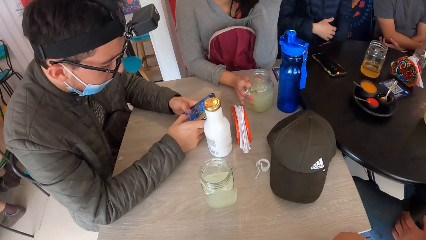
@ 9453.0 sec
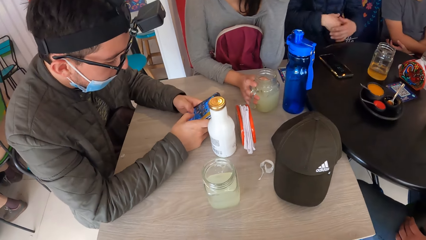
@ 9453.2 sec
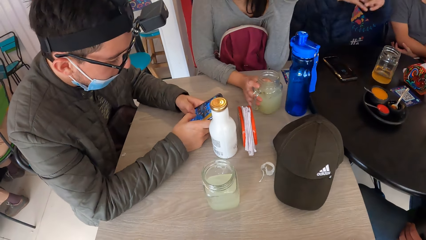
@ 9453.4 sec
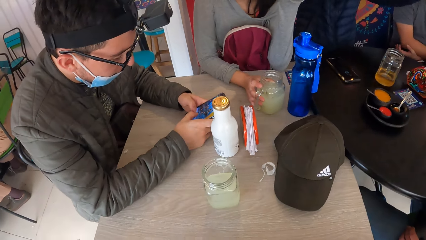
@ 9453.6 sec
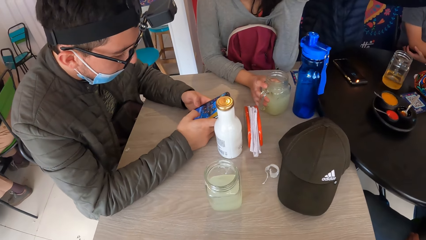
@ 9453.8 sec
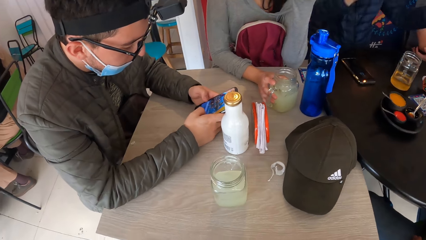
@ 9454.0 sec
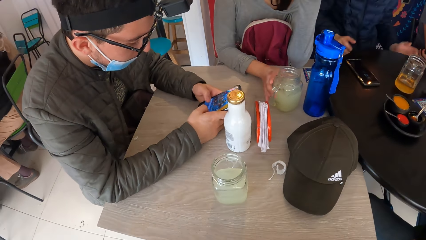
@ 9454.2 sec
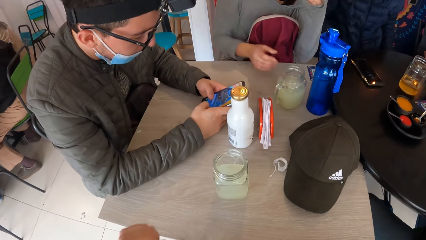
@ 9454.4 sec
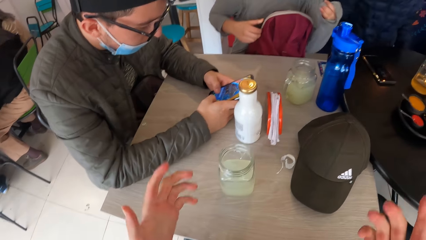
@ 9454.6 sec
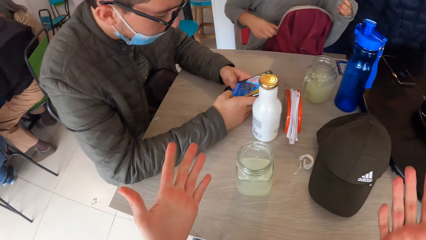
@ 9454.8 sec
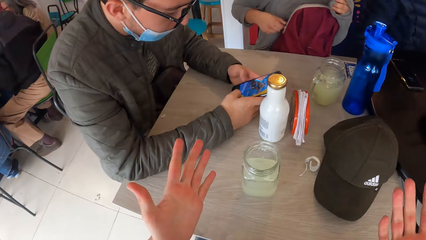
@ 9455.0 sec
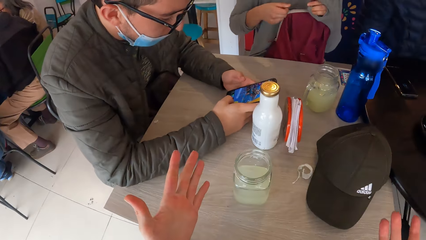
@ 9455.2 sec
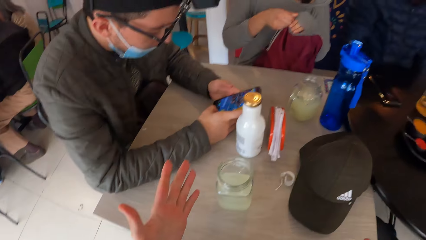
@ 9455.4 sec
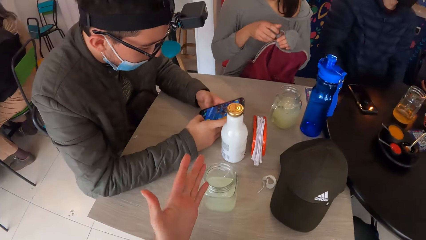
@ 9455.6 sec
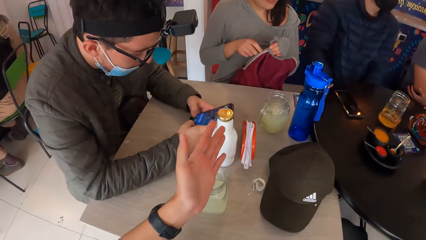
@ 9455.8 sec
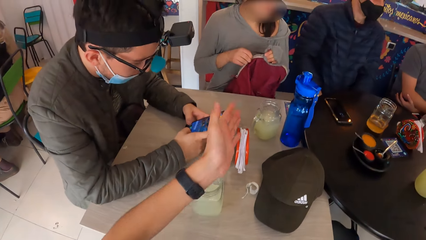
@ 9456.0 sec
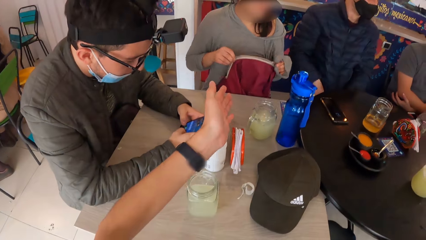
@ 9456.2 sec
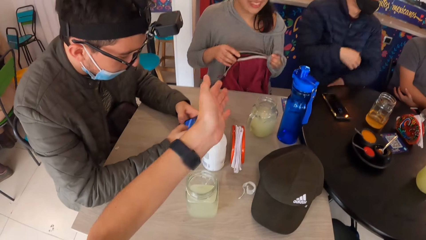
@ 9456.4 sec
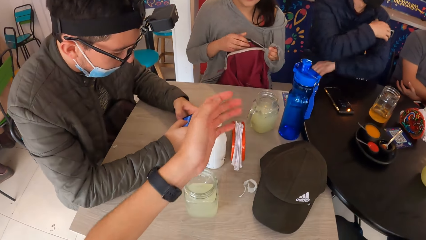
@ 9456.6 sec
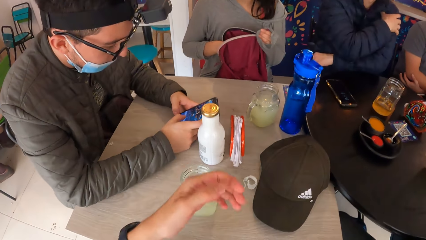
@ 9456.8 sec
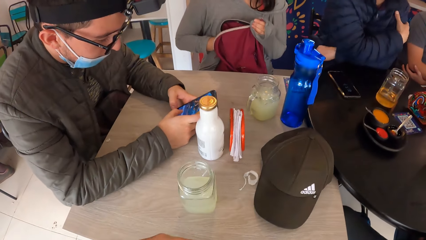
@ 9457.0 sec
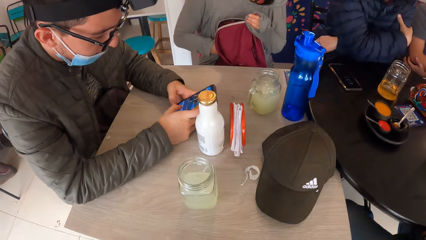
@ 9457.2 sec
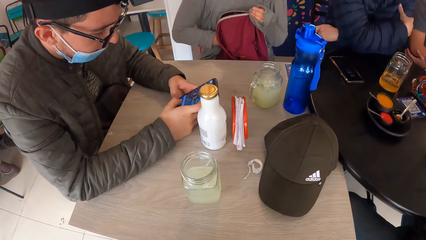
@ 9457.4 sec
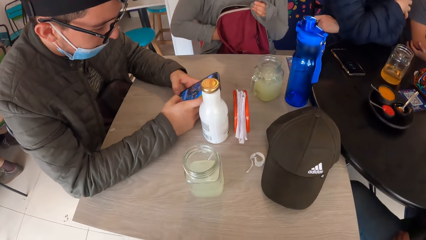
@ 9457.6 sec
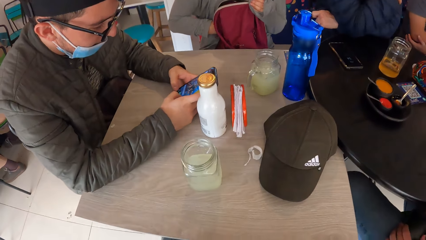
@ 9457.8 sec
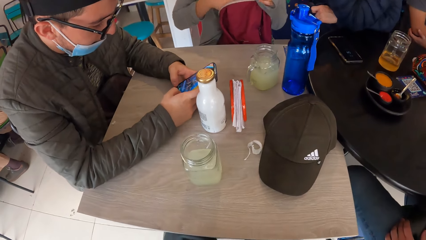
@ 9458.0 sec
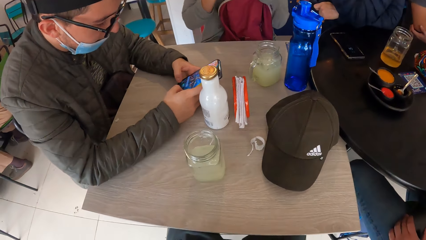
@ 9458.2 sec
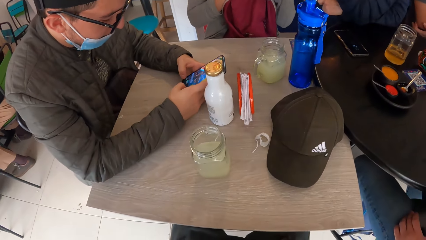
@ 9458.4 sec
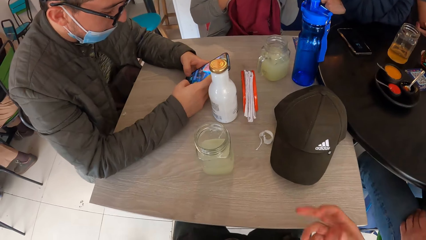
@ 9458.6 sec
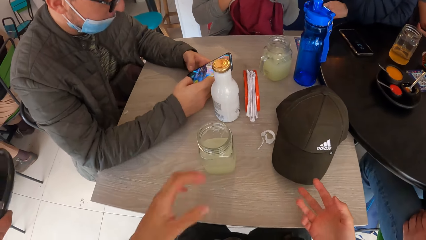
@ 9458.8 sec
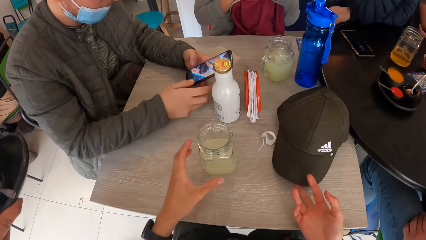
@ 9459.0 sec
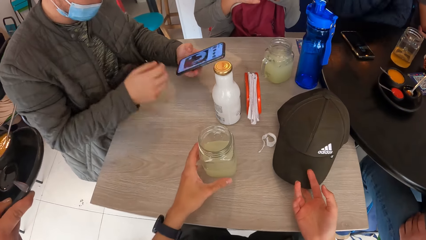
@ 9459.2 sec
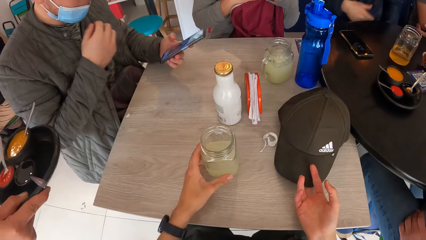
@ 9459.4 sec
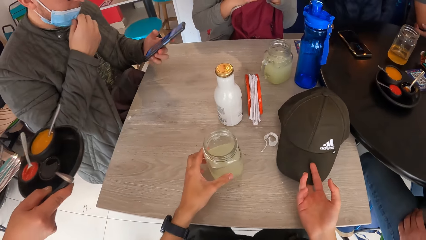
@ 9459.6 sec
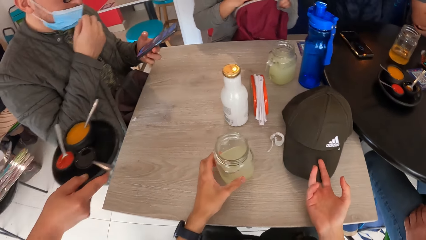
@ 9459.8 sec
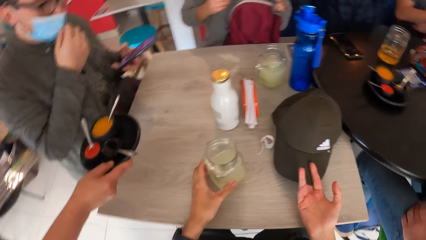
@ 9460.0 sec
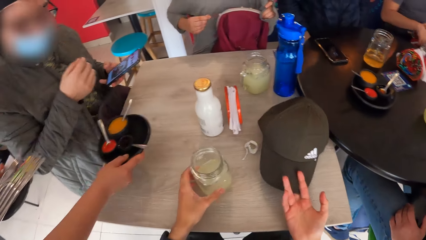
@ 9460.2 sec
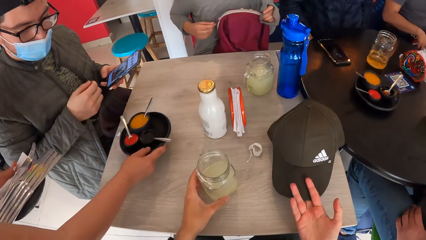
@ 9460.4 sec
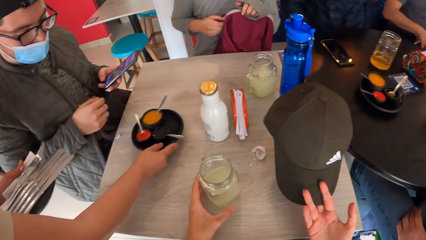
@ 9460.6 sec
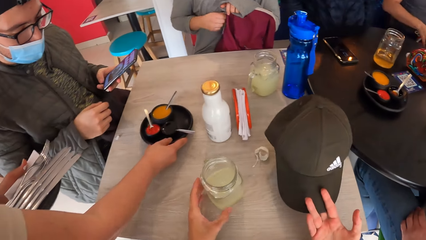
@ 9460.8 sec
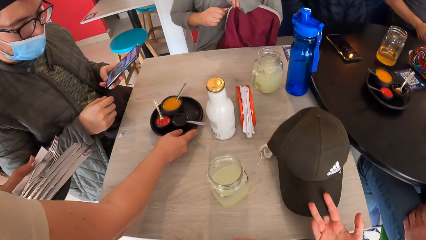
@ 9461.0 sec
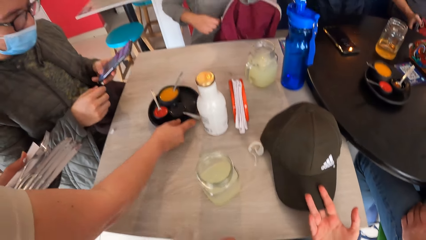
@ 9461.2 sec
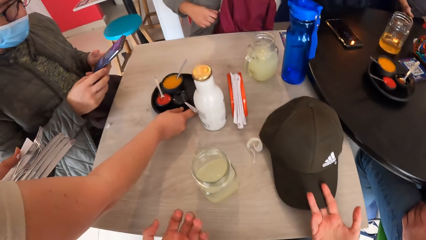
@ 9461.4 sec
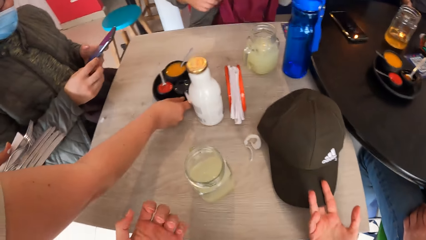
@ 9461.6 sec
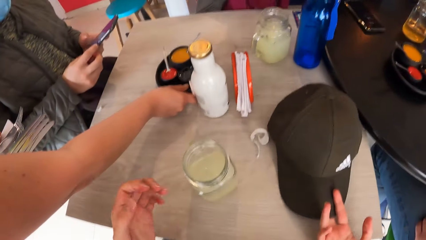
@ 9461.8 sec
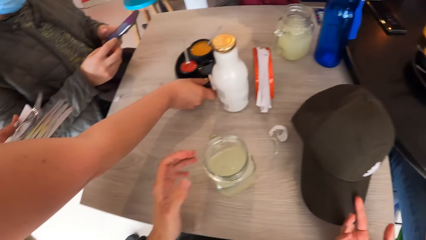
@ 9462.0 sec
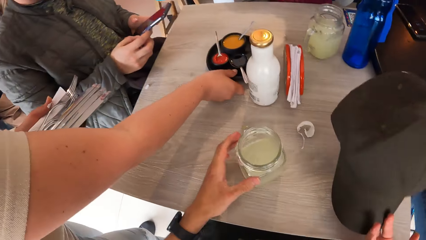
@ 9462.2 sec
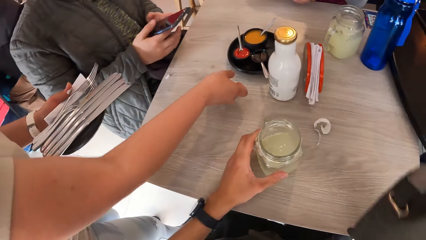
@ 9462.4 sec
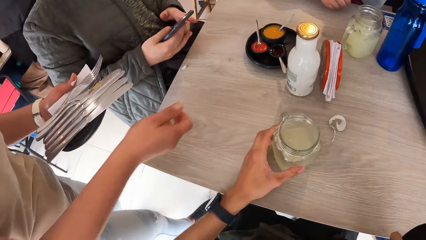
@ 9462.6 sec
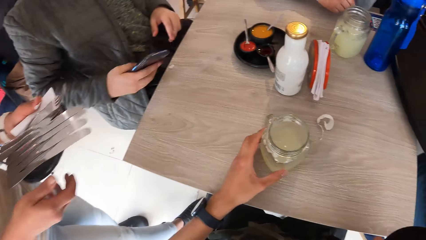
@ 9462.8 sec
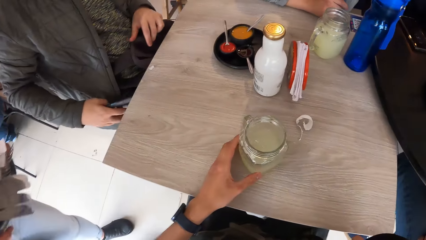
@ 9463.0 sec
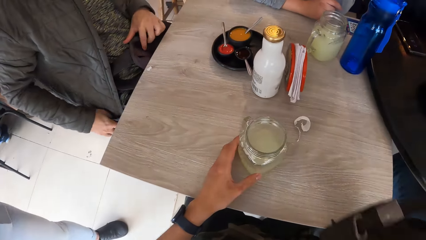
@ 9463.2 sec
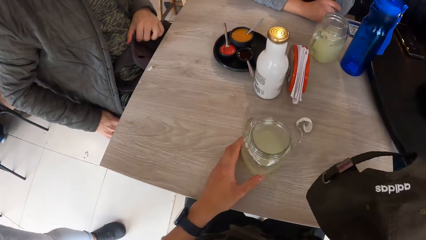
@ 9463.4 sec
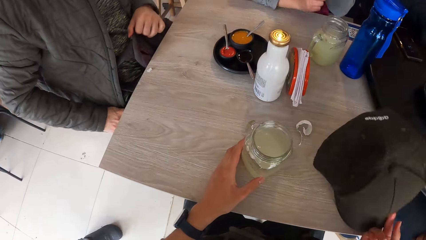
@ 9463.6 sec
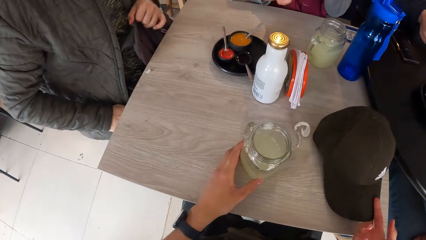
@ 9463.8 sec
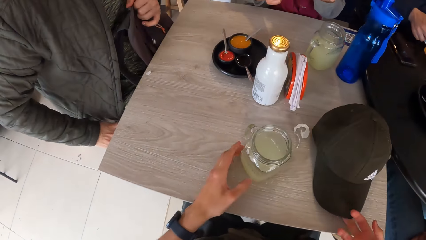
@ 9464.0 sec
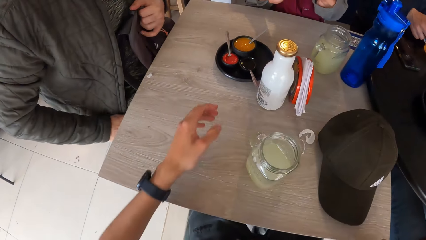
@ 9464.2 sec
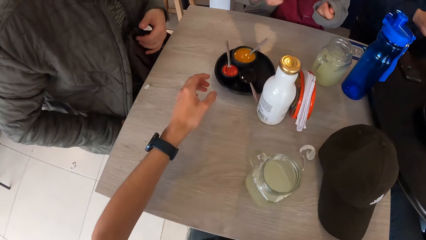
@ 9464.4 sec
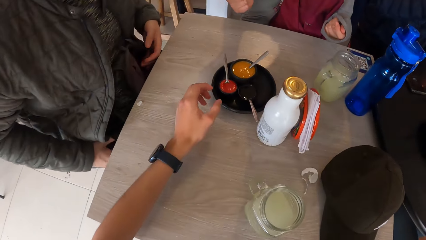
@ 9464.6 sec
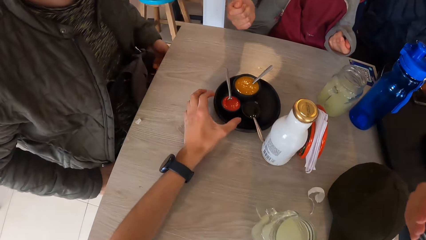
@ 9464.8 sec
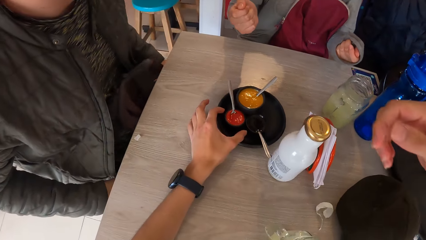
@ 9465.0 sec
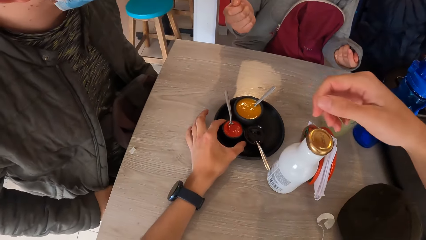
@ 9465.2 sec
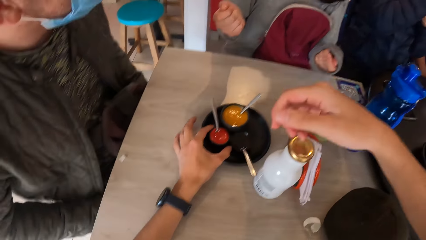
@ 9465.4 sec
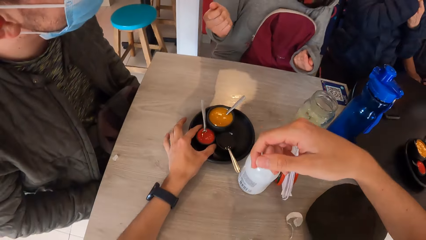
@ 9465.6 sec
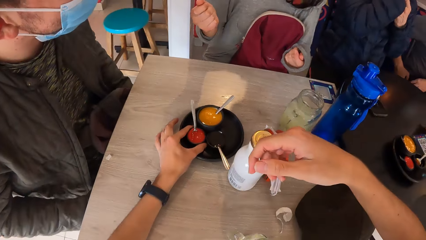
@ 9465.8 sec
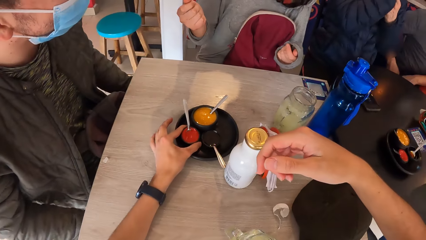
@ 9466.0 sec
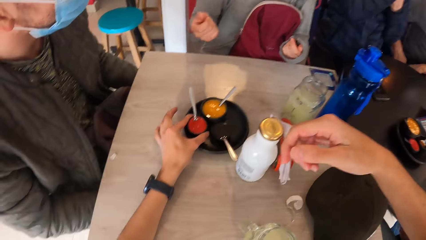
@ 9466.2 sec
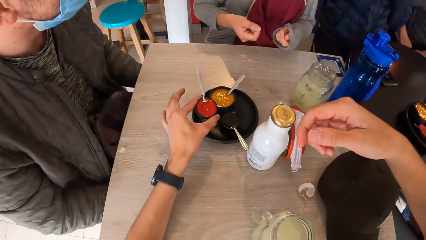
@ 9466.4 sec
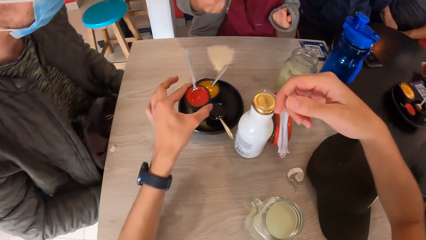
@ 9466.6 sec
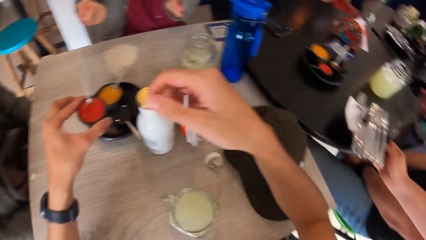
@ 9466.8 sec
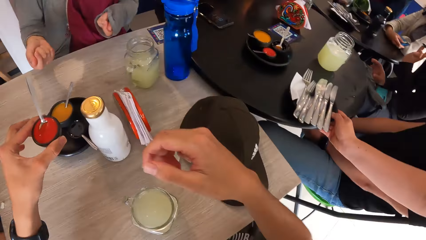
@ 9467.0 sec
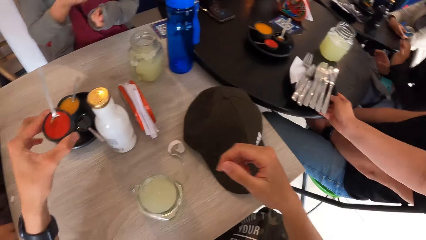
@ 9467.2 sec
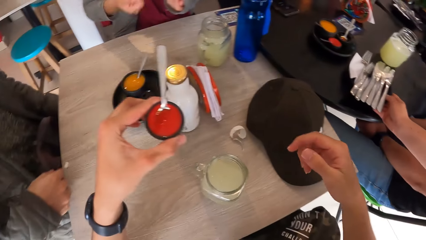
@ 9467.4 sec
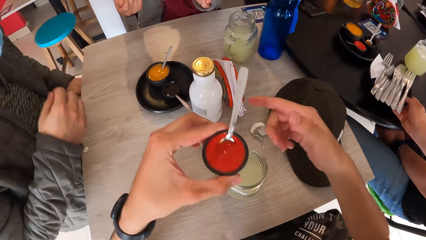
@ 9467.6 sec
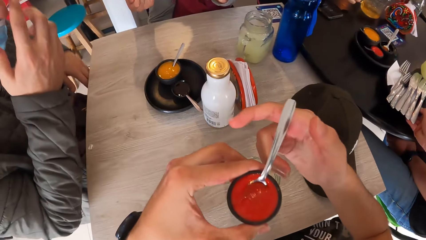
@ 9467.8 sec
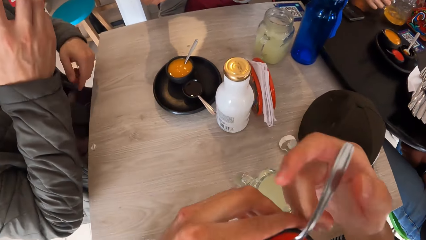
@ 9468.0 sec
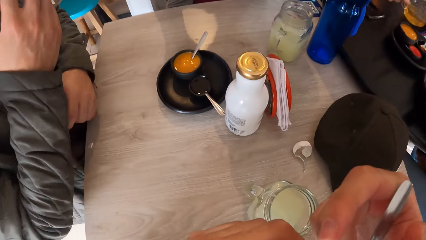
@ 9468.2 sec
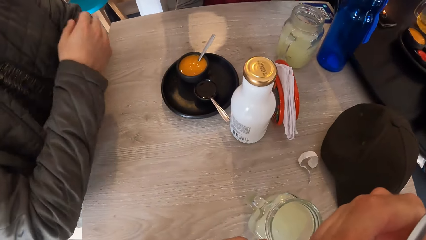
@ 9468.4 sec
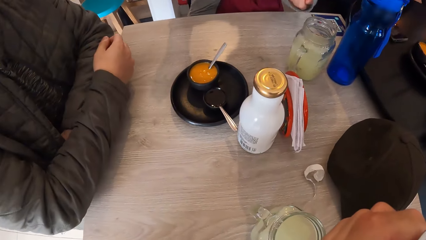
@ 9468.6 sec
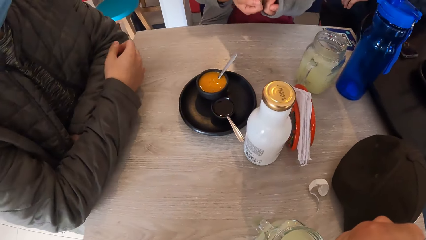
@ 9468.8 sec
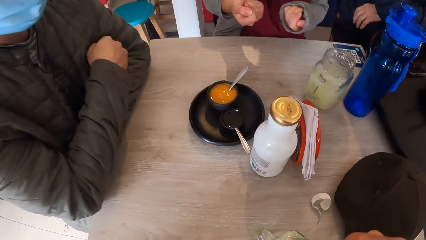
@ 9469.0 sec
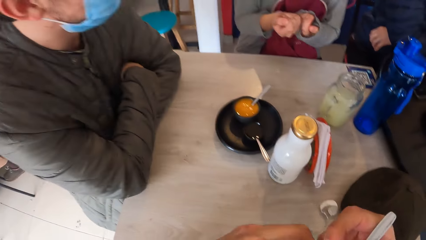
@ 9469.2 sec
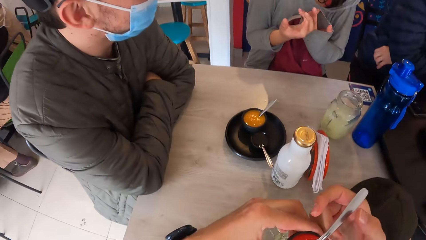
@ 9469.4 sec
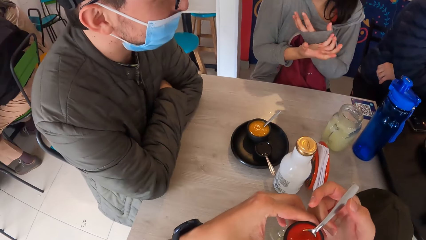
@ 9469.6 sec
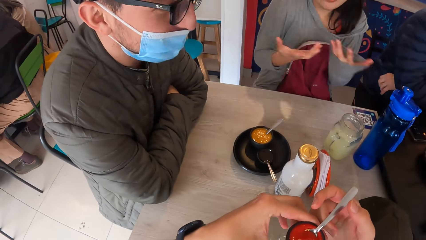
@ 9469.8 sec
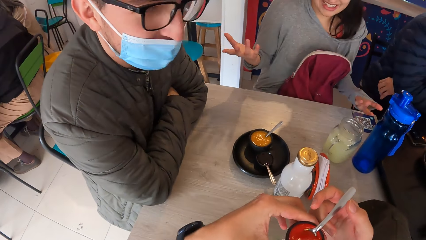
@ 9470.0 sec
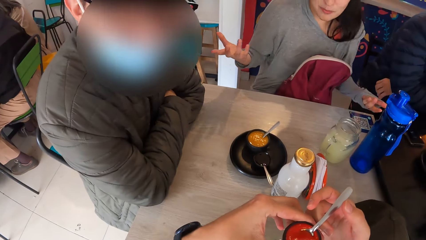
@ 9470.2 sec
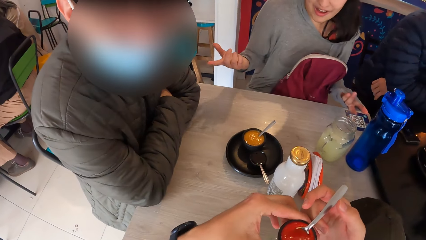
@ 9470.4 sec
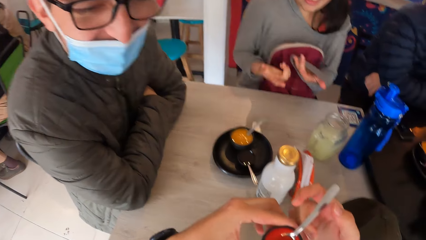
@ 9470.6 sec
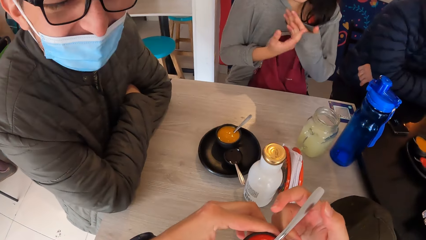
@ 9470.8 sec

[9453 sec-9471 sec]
The woman unzips the bag on her lap with her right hand. The camera wearer talks to a person. He moves the glass of juice on the table with his left hand and moves the cap on the table with his right hand. Another woman zips the bag on her lap with her right hand. A waiter drops a plate of sauces on the table with his right hand. Another person scrolls the phone. The camera wearer picks up the cap from the table with his right hand. He moves the glass of juice on the table with his left hand. He drops the cap on the table with his right hand. The other person puts the phone inside the pocket. The camera wearer picks up a bowl of sauce or table sauce from the table with his left hand. He takes a cup from the saucer on the table with his left hand. The waiter adjusts a camera on his head with his right hand and places both hands on the table. The camera wearer holds the spoon on the table sauce using his right hand. He smells the cup.
